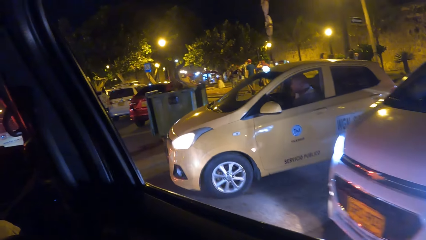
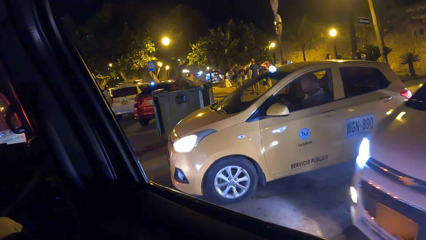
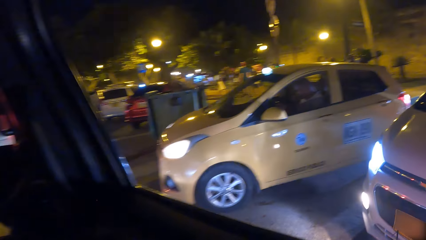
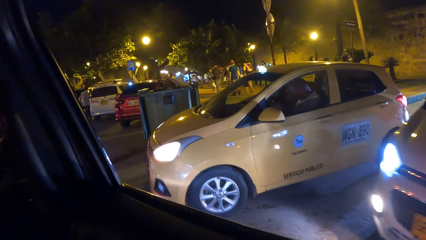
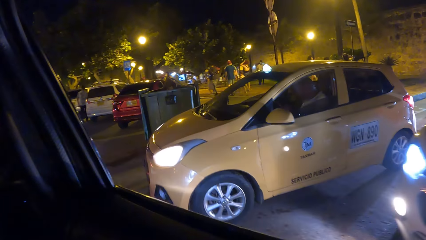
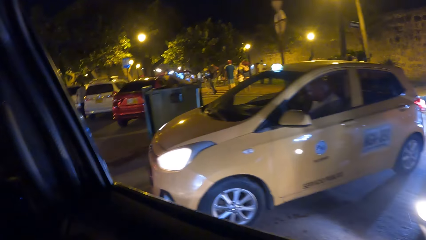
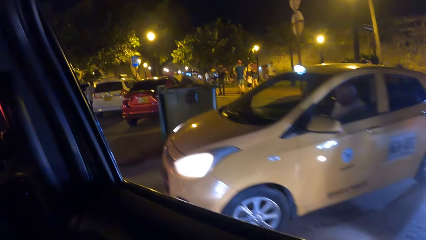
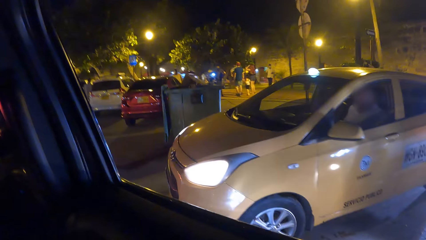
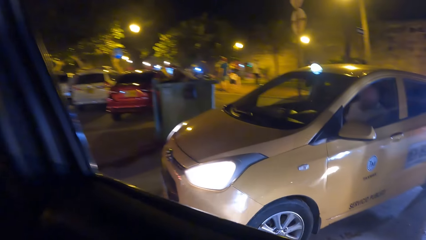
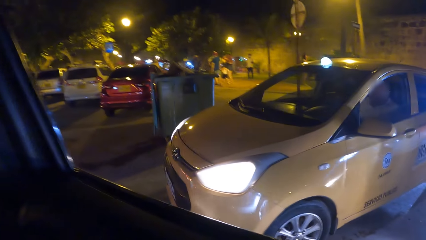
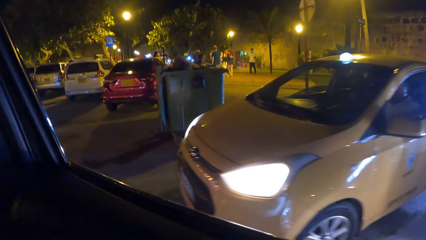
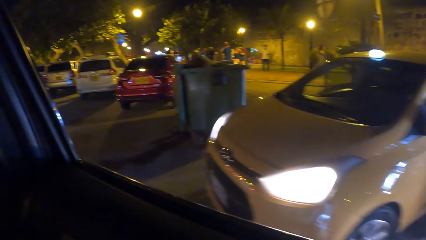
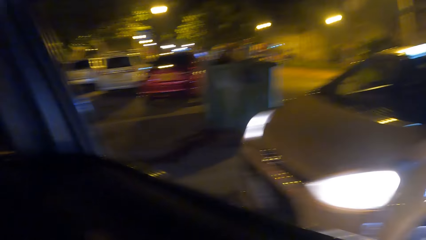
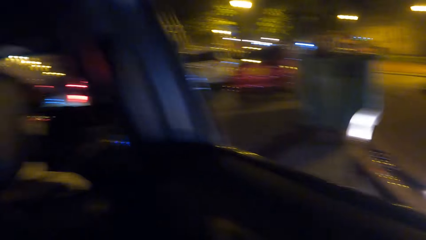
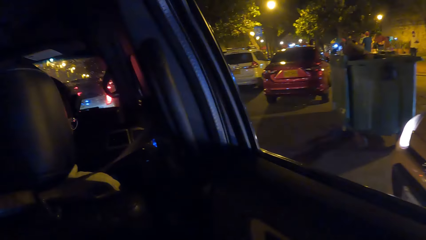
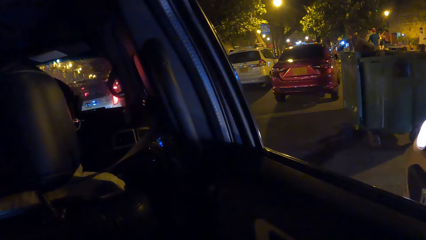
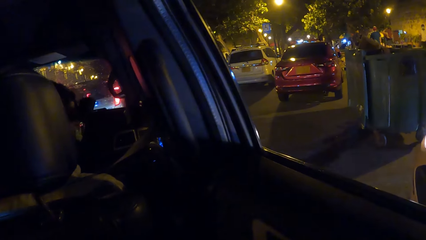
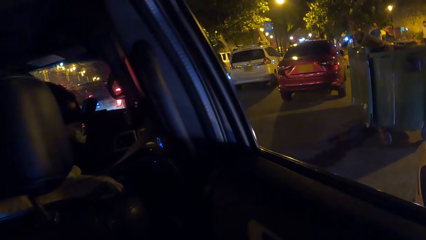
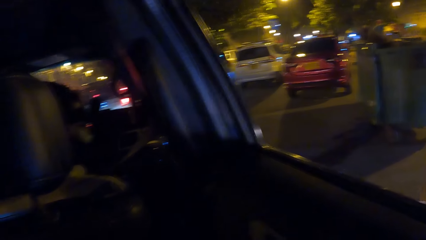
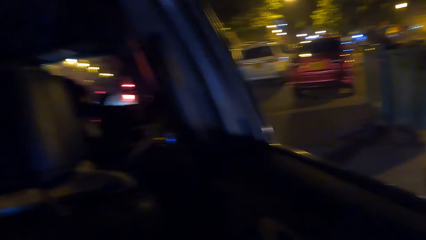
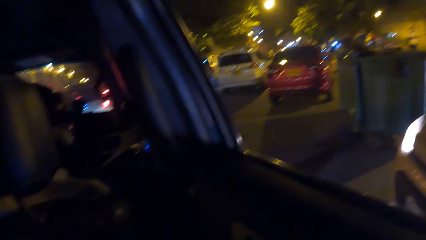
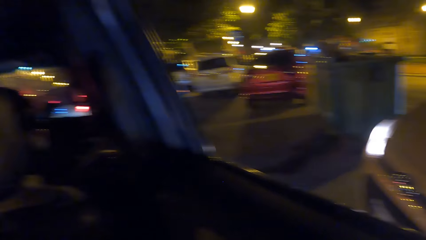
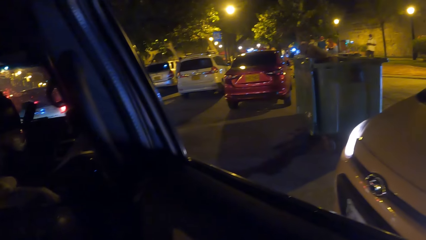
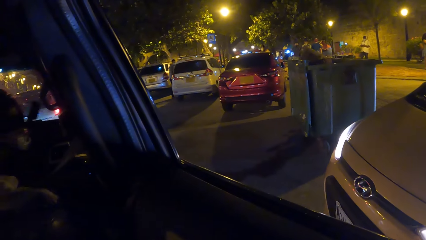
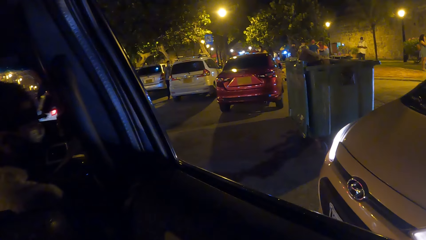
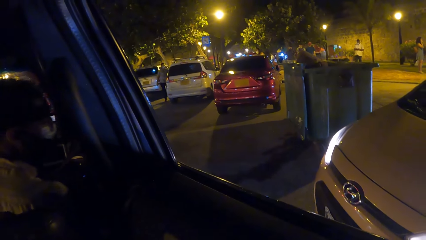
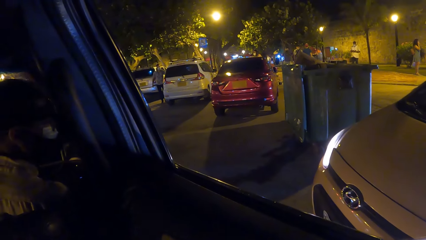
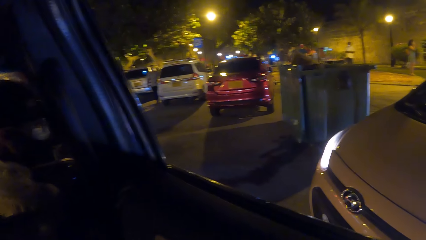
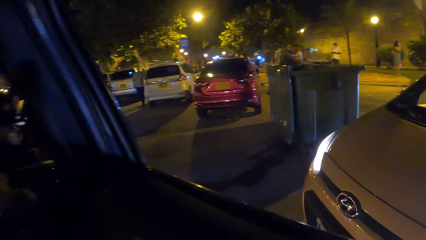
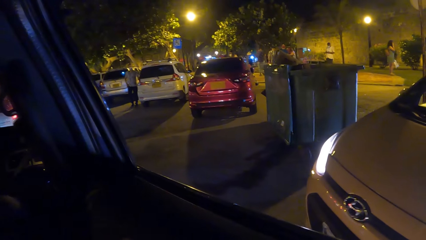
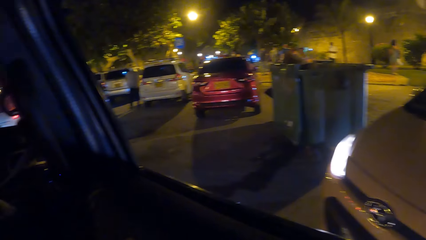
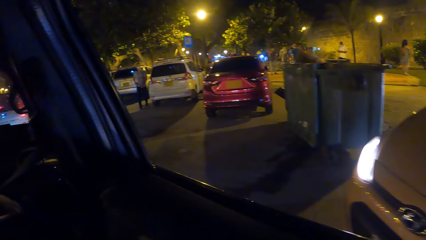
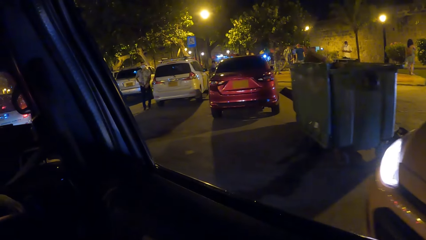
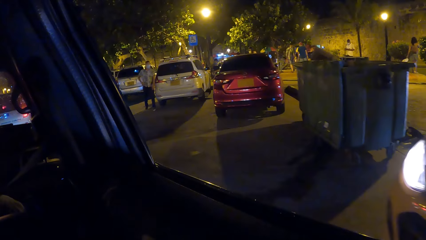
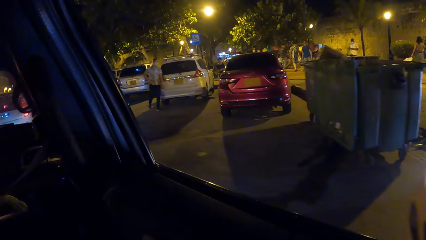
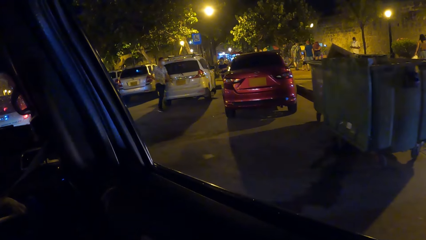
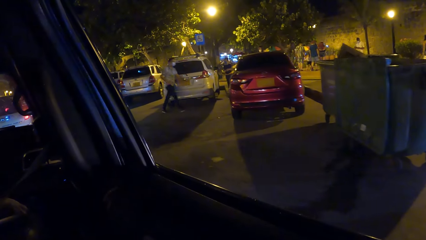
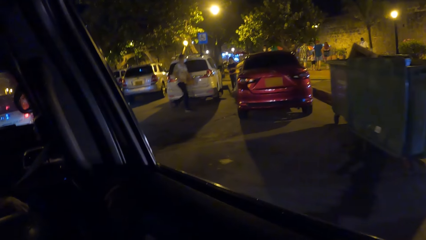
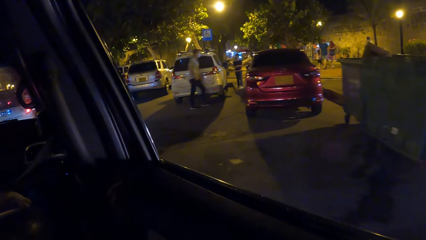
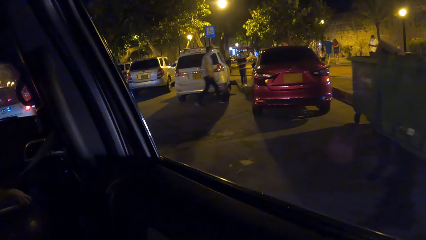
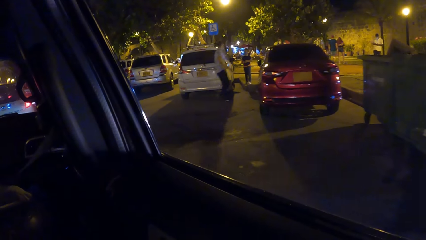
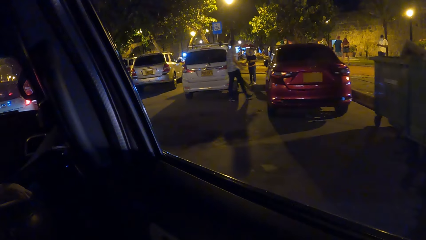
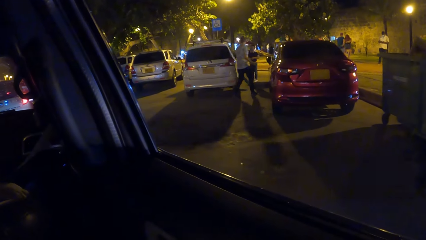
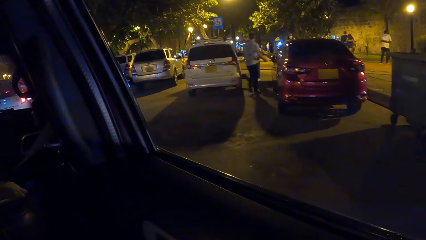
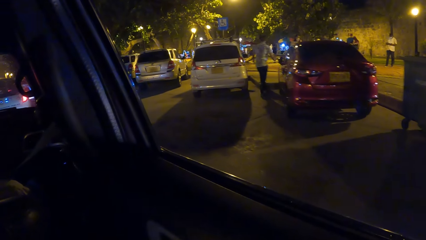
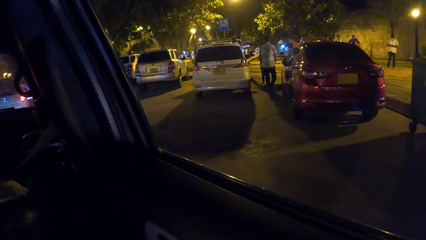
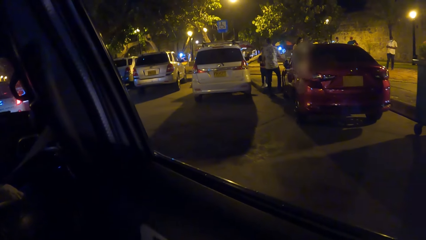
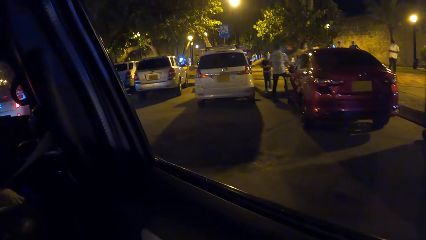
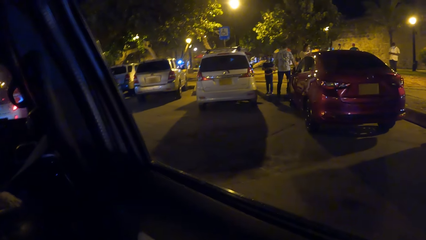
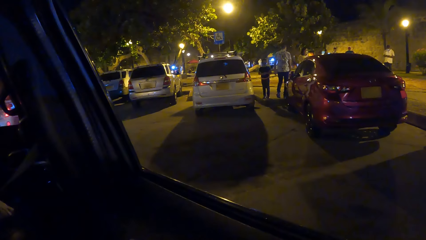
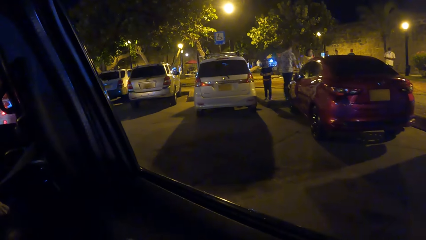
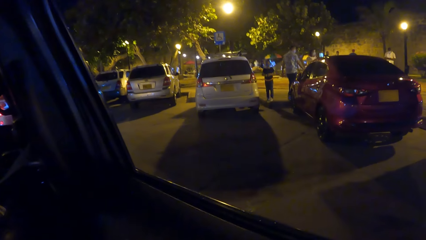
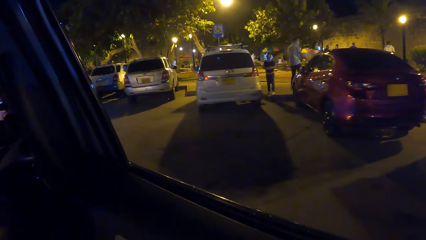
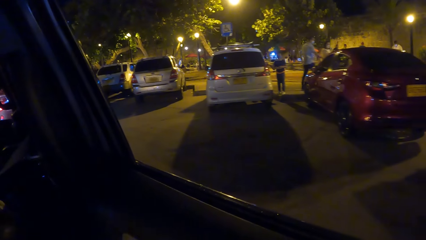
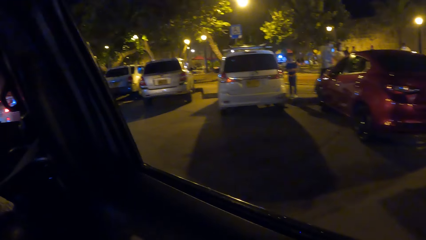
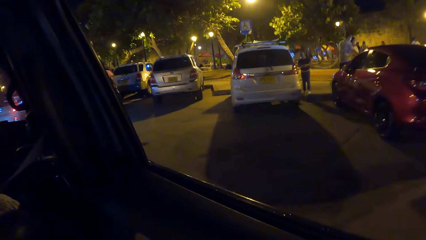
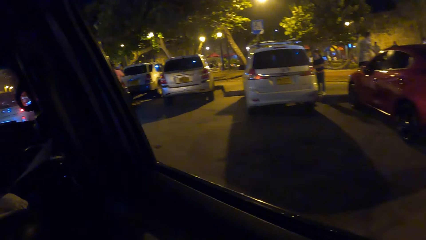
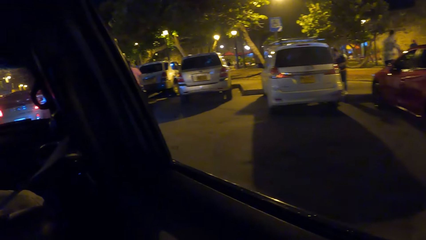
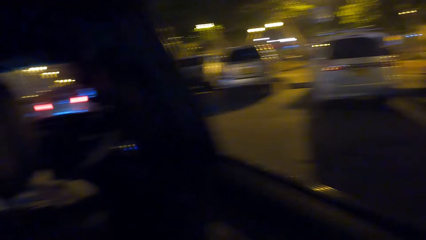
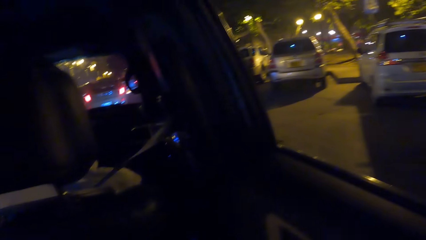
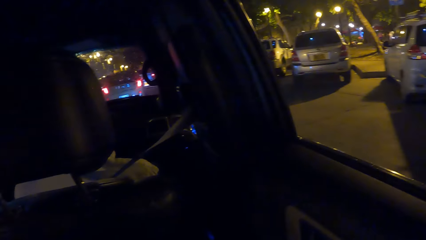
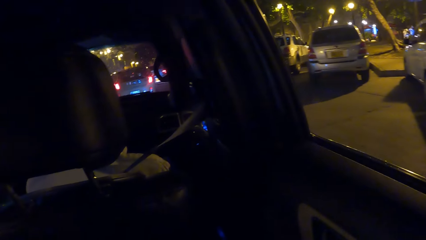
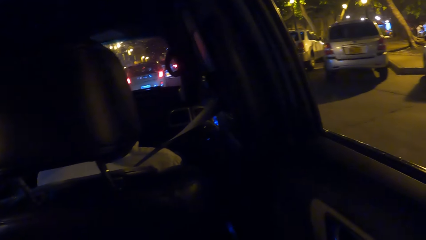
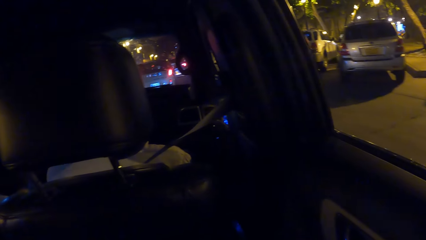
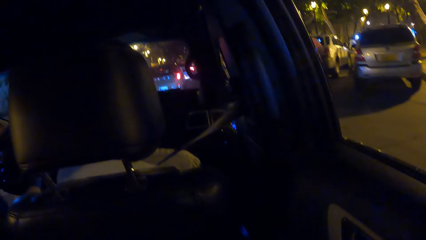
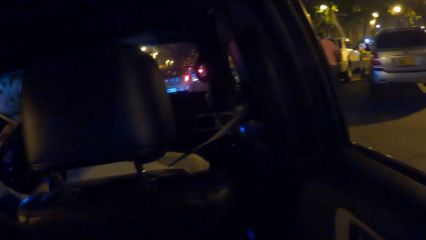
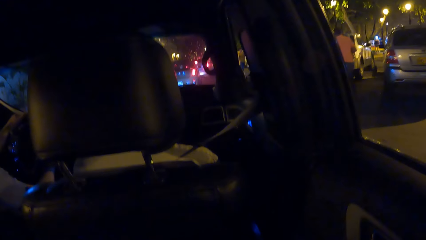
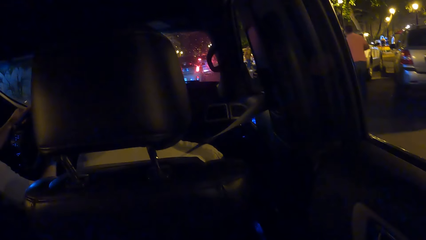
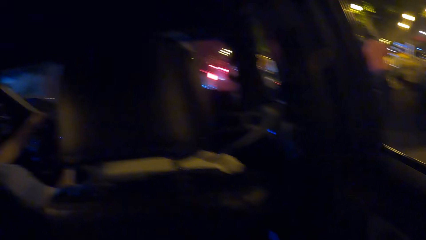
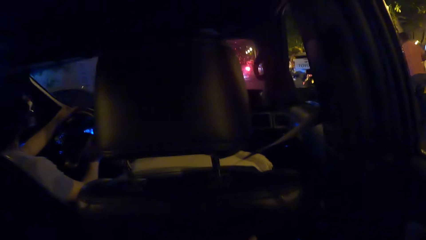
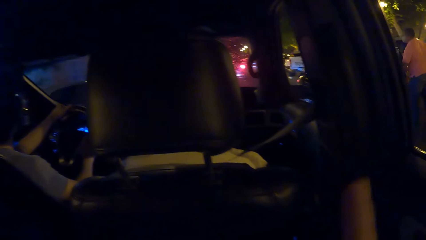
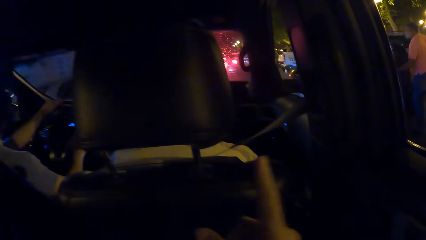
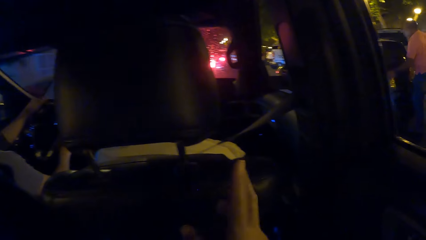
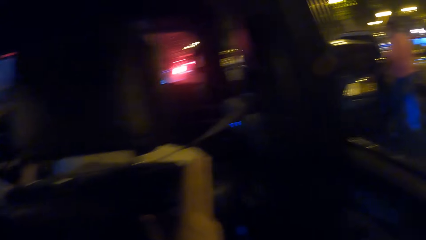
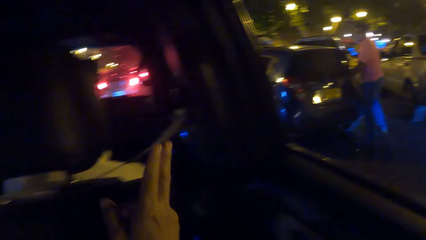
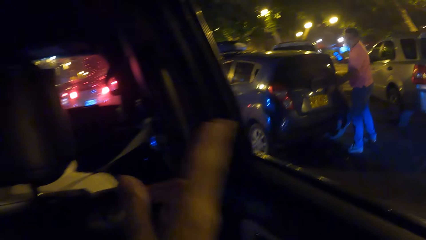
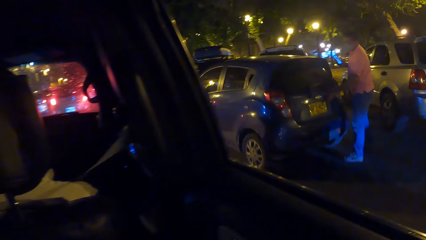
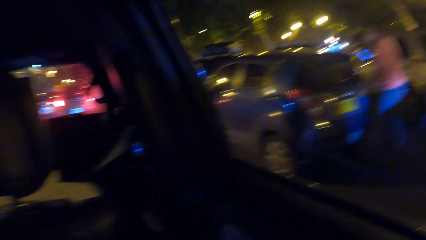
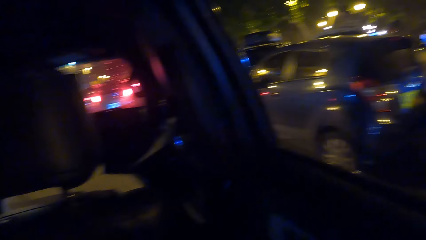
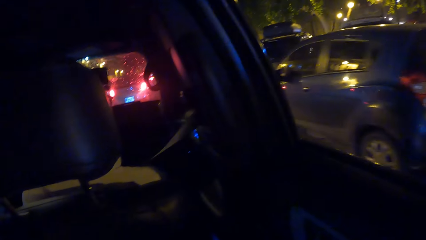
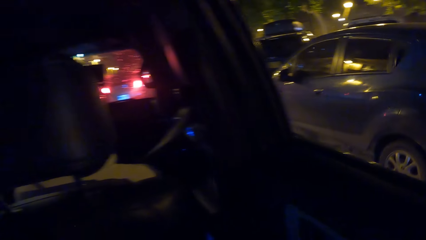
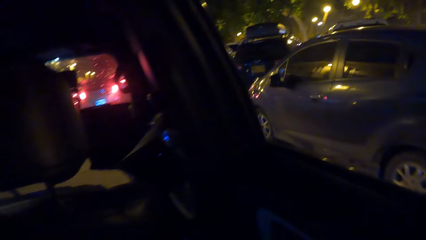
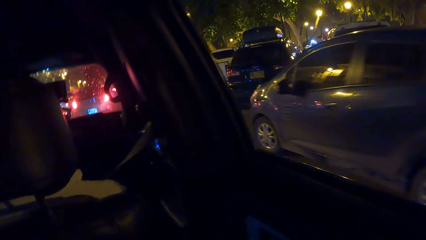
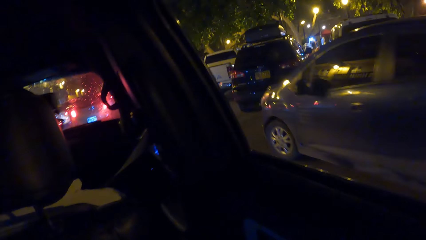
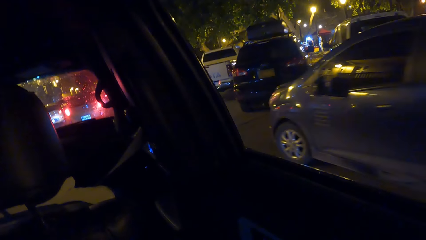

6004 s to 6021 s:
The camera wearer looks around. He moves his hand. He gestures out with his hand.
